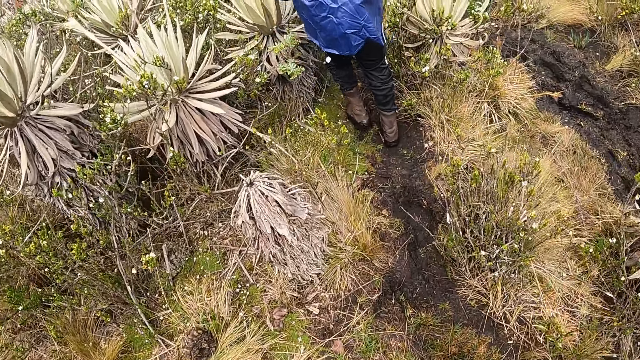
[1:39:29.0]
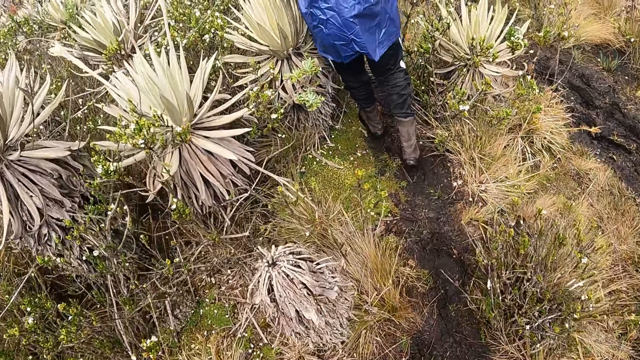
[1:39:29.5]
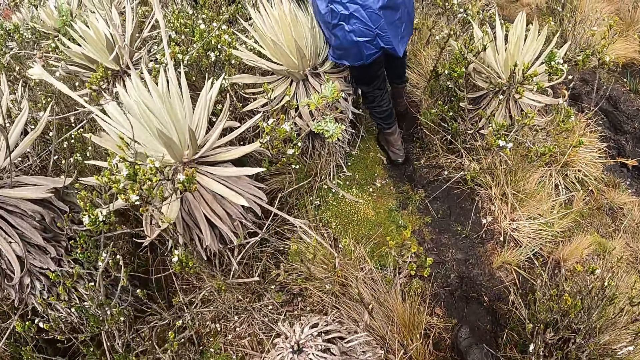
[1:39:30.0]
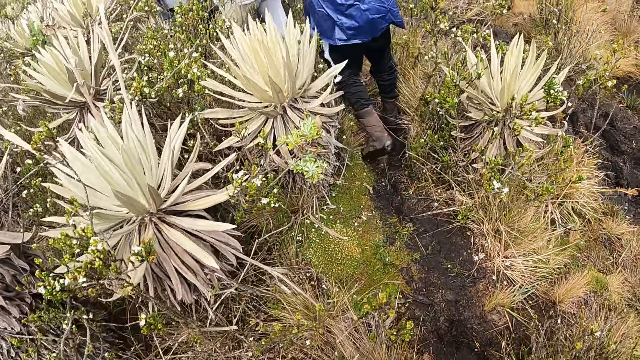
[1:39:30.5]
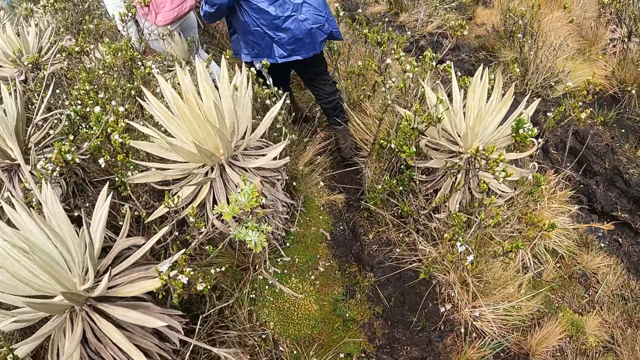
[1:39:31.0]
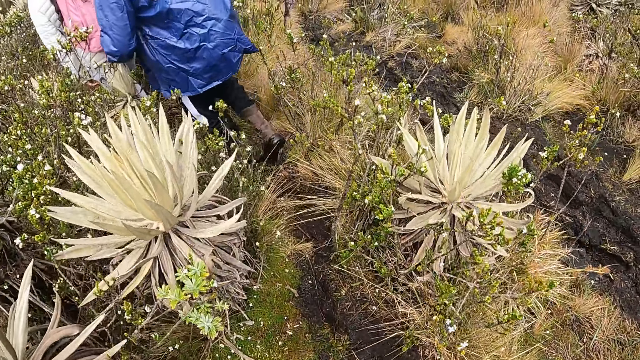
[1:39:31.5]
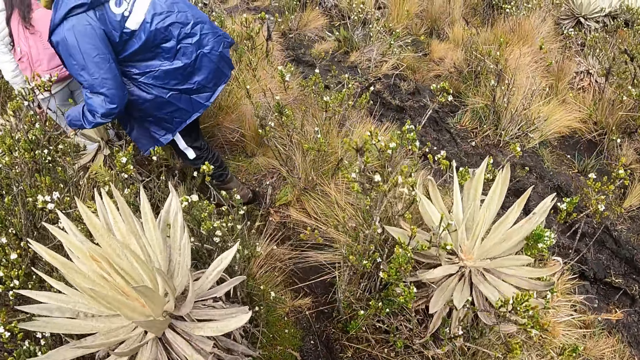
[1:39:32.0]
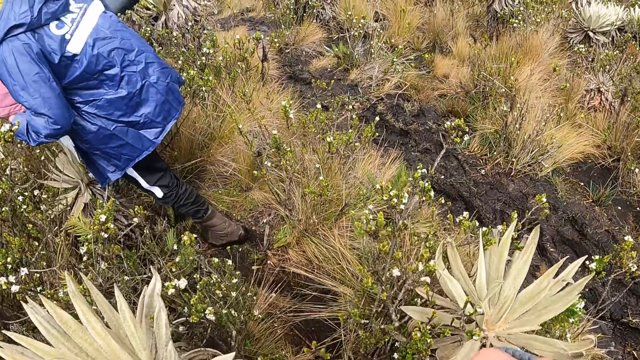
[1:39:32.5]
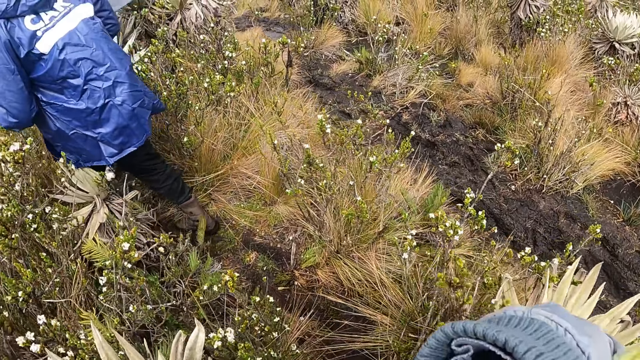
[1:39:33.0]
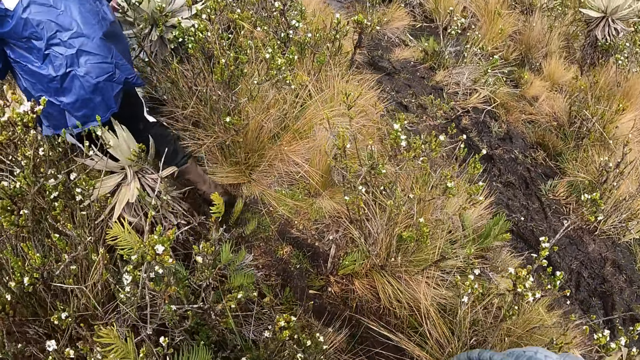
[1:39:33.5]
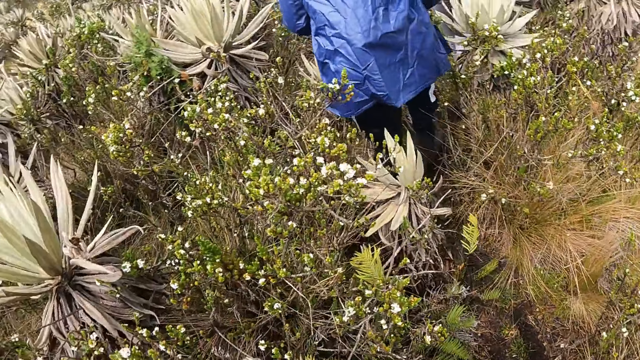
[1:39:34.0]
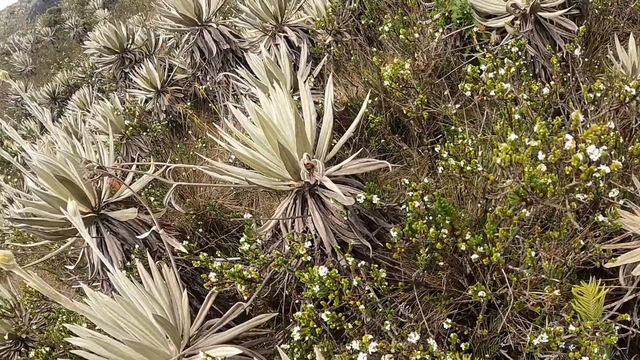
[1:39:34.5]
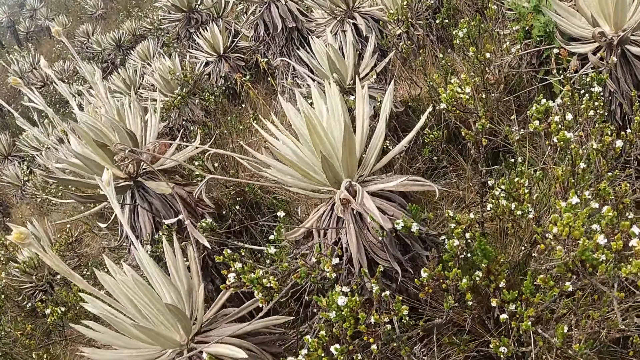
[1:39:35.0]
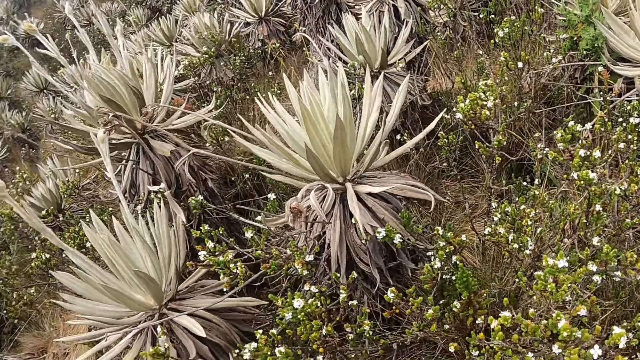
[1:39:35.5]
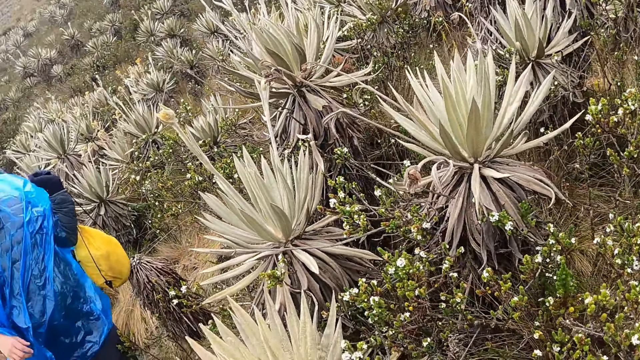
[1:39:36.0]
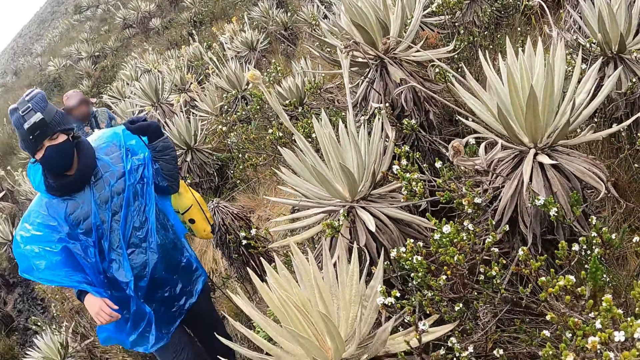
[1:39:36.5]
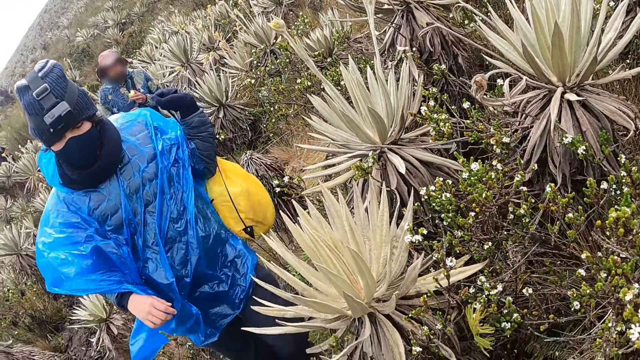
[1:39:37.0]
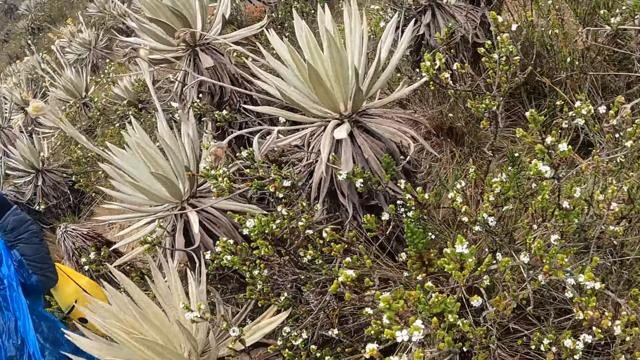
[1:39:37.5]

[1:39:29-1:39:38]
The camera wearer looks around the field.

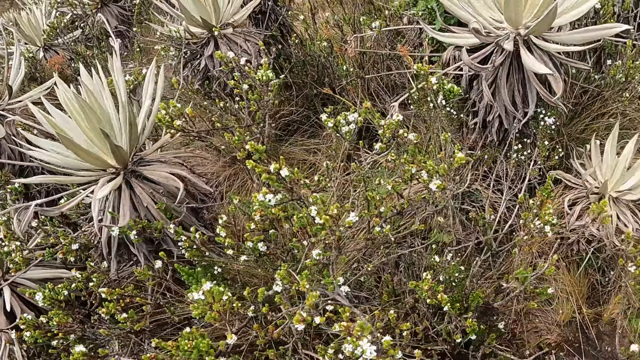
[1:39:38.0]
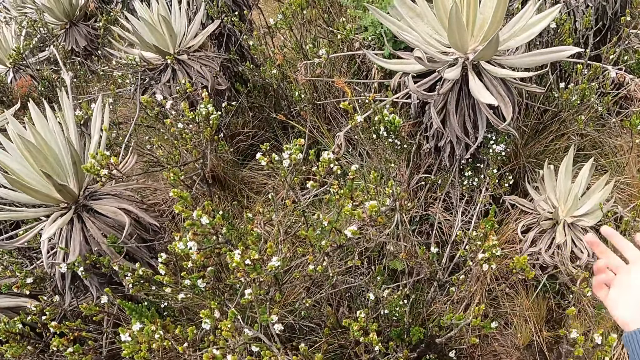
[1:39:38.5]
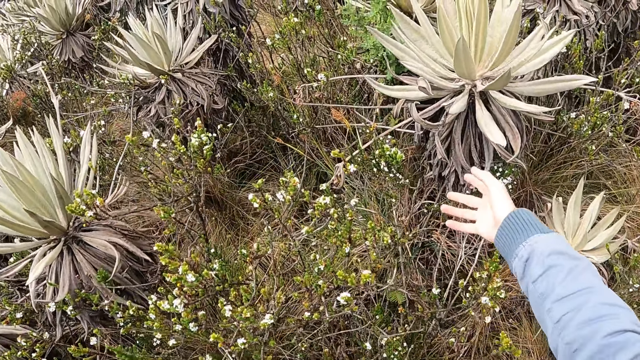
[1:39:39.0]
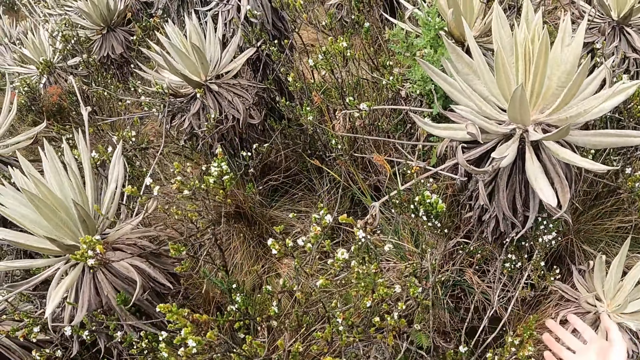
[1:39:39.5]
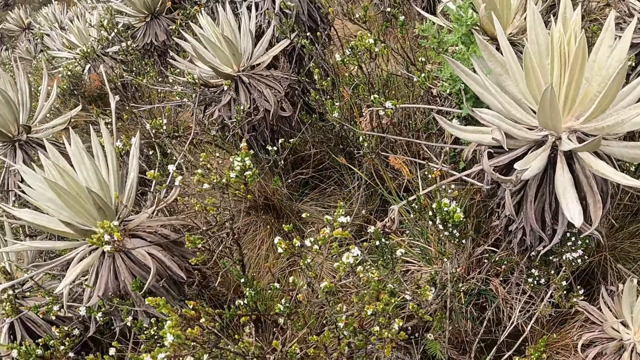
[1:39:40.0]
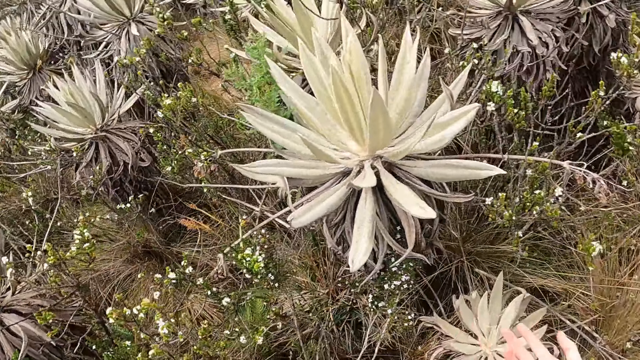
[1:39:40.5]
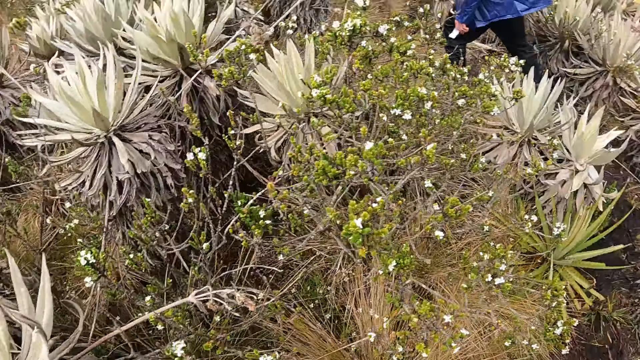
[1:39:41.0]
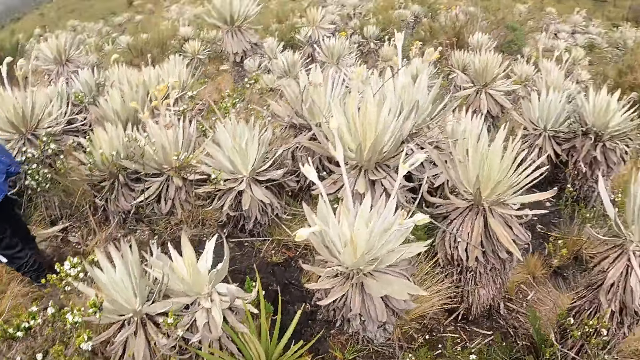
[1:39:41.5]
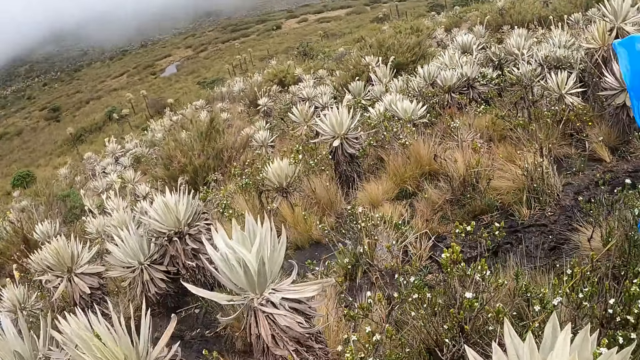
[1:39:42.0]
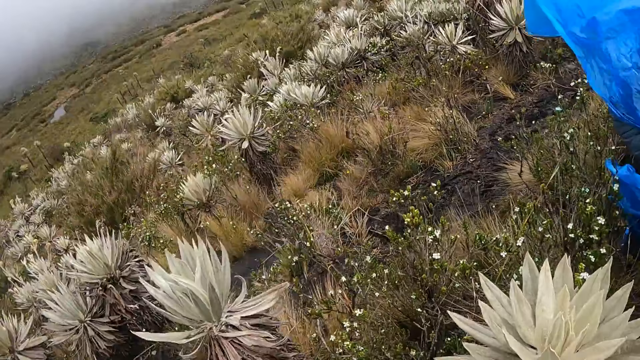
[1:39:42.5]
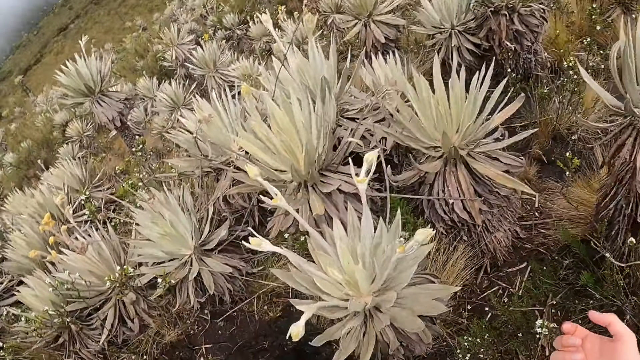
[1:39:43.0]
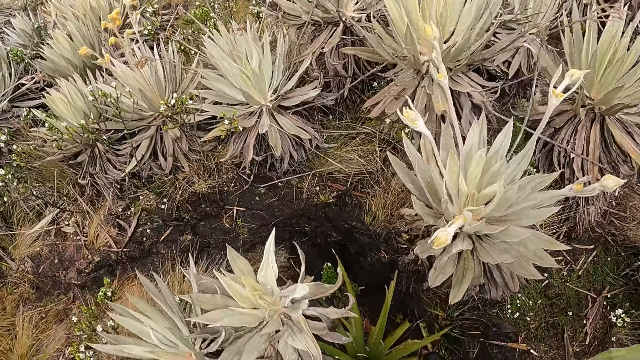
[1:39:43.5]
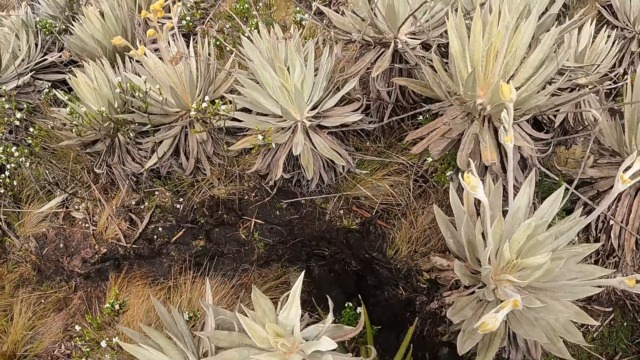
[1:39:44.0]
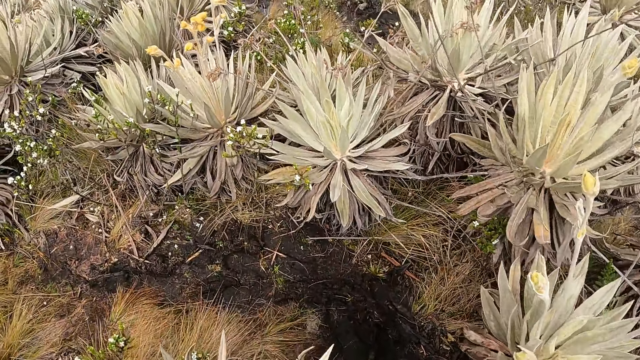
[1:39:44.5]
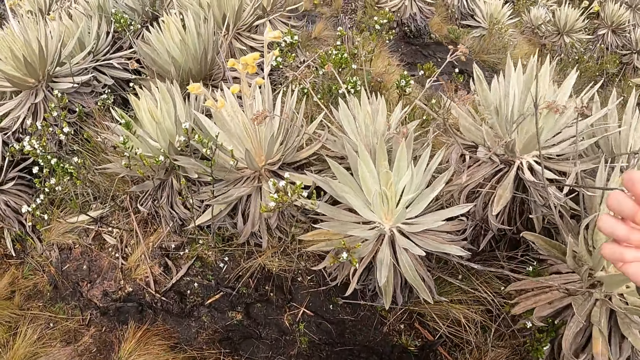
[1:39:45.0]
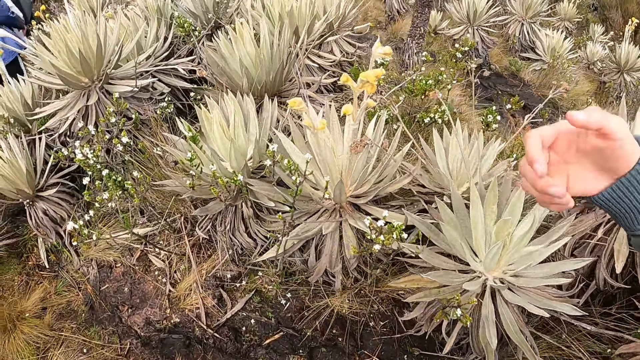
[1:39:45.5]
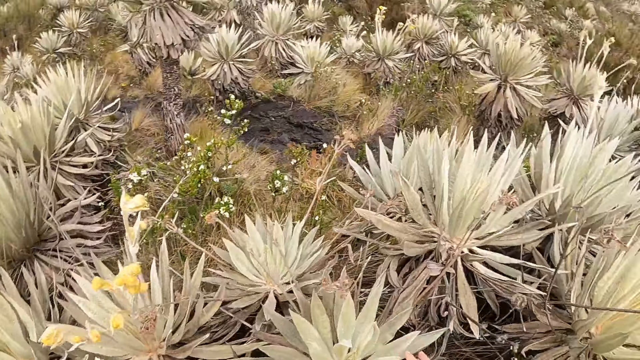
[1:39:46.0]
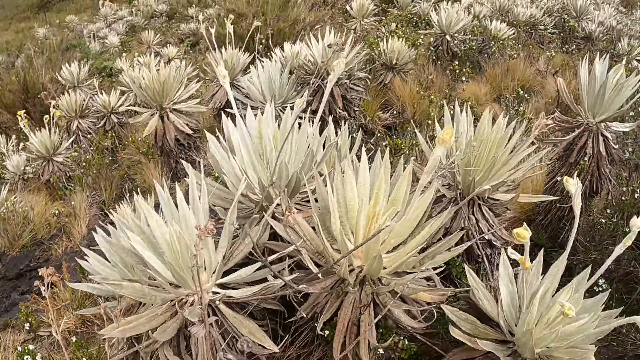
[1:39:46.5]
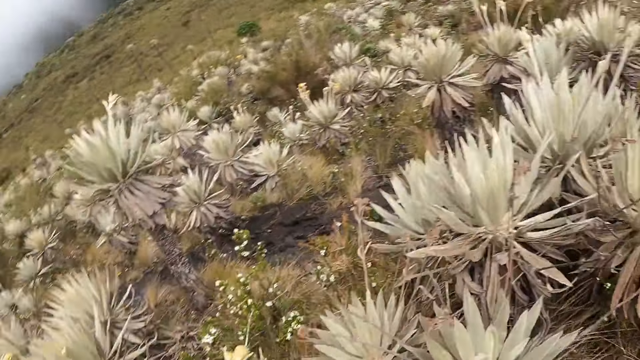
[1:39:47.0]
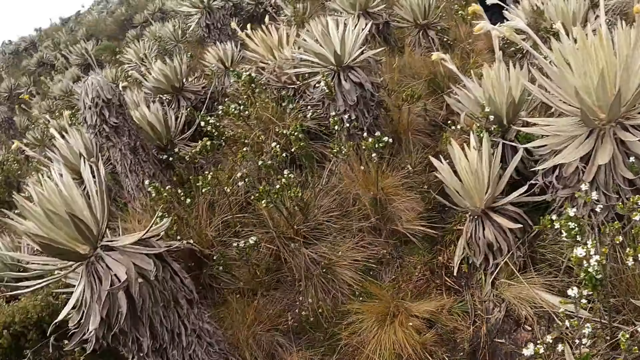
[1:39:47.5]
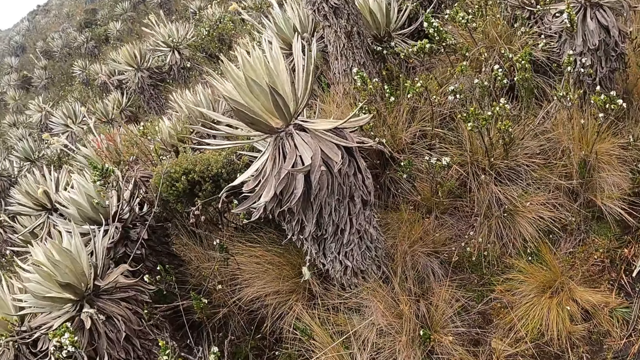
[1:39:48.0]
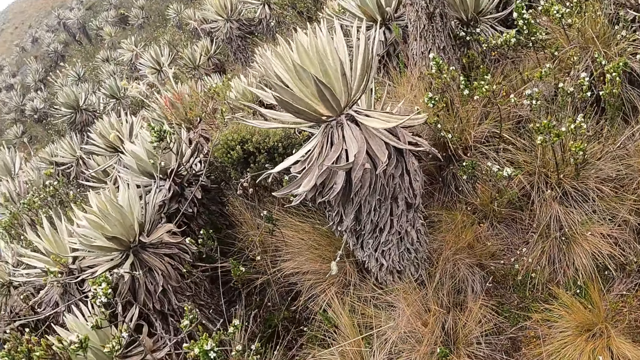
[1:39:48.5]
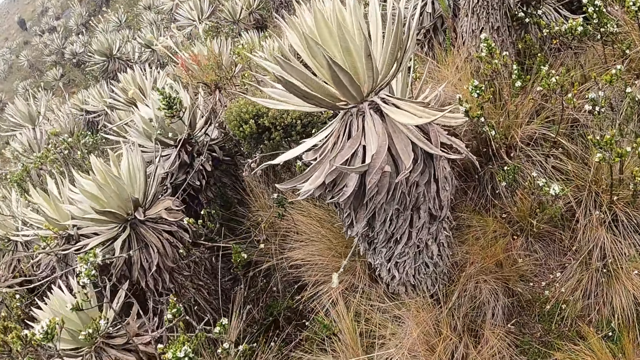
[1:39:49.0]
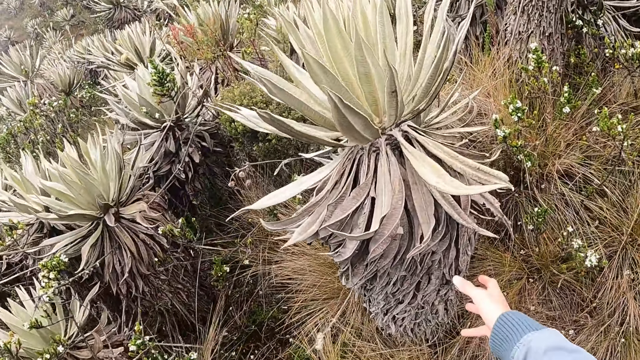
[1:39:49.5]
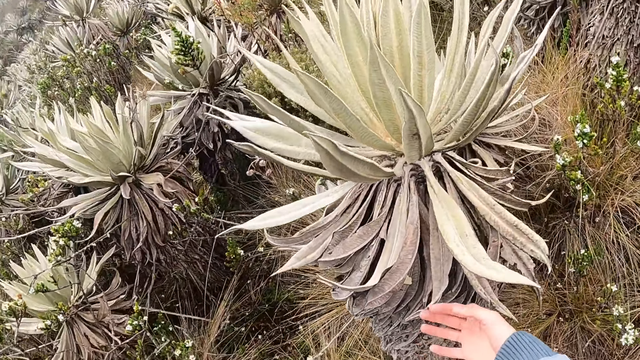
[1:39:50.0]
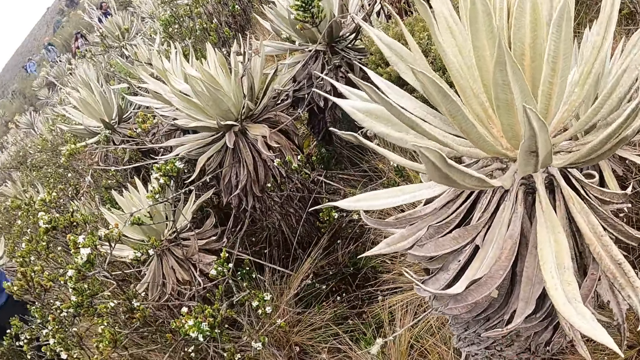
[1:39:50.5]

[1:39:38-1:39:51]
The camera wearer interacts with the group of people. He makes a gesture toward some plants with his right hand. He looks around the field.
